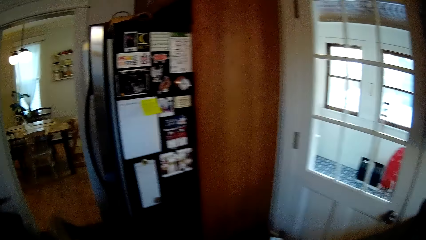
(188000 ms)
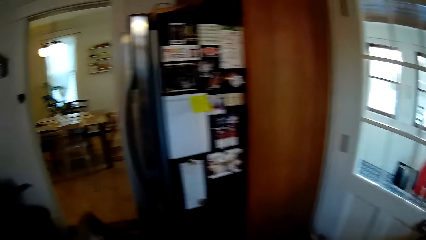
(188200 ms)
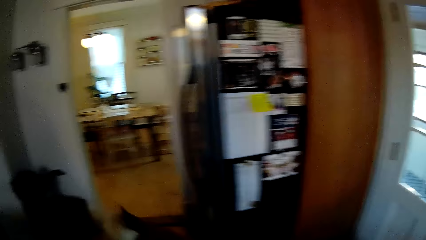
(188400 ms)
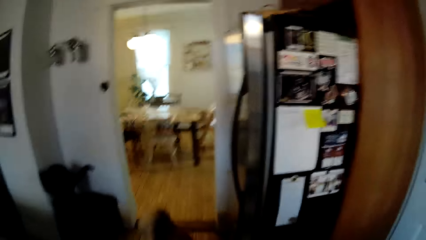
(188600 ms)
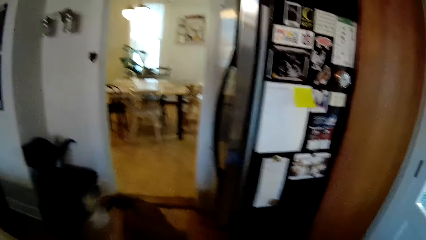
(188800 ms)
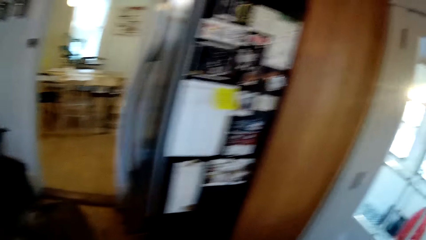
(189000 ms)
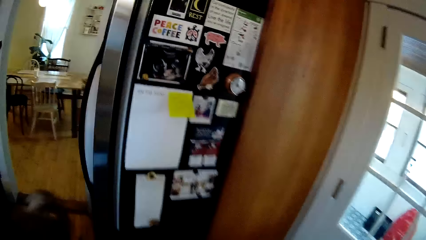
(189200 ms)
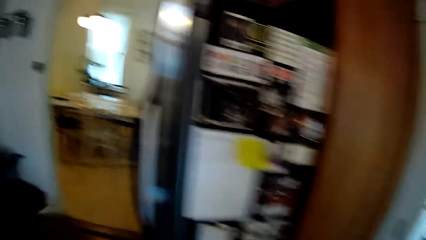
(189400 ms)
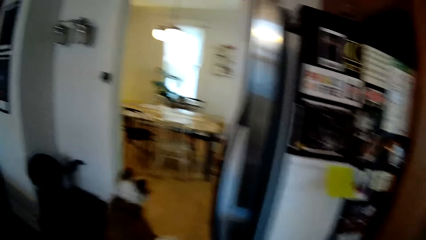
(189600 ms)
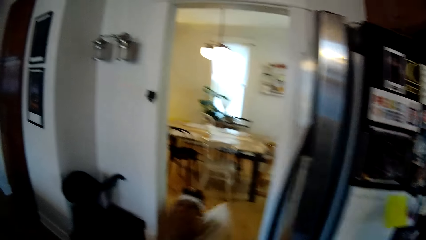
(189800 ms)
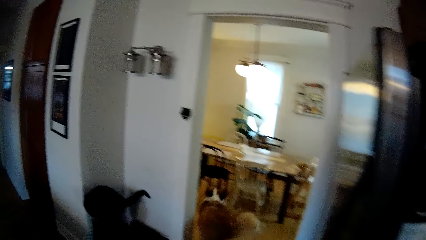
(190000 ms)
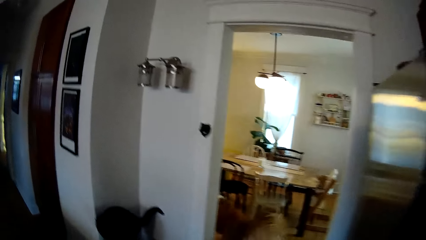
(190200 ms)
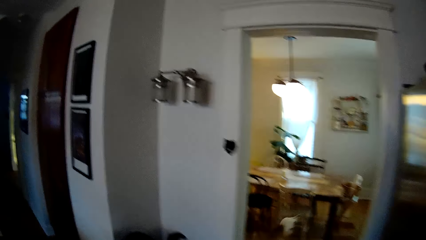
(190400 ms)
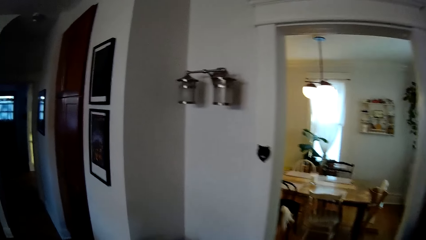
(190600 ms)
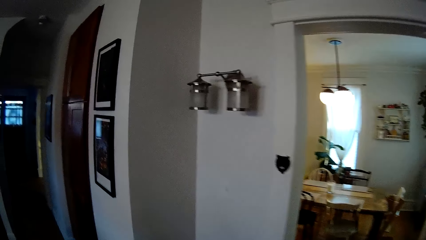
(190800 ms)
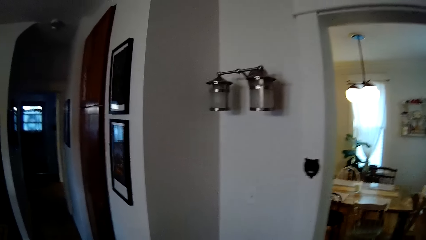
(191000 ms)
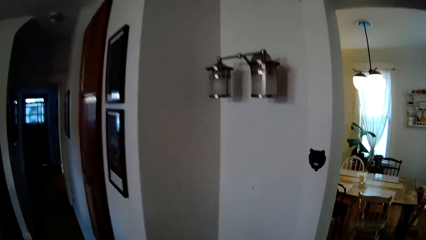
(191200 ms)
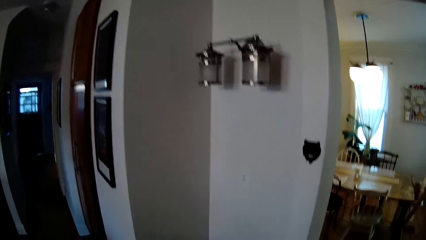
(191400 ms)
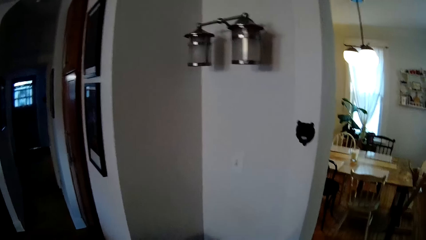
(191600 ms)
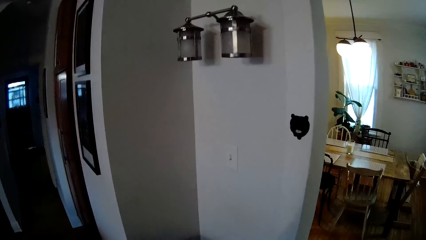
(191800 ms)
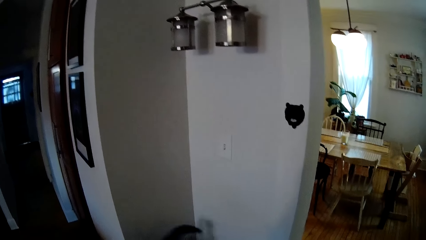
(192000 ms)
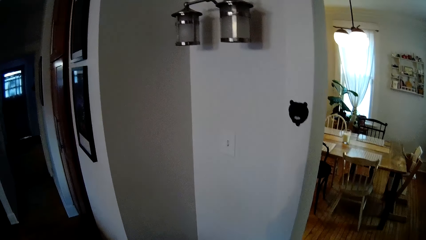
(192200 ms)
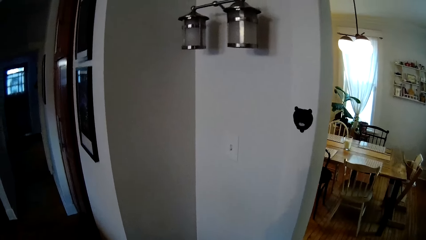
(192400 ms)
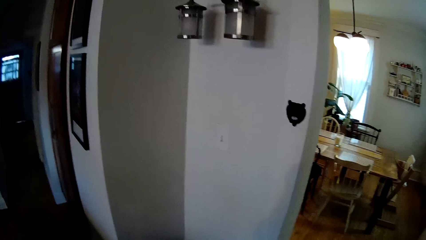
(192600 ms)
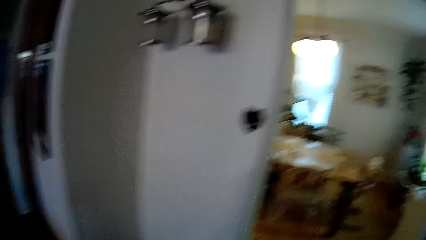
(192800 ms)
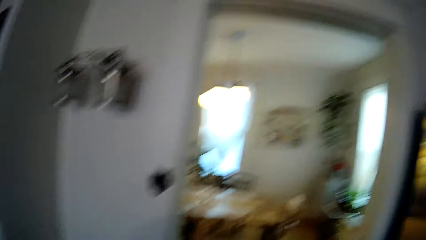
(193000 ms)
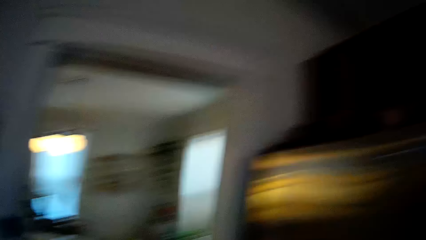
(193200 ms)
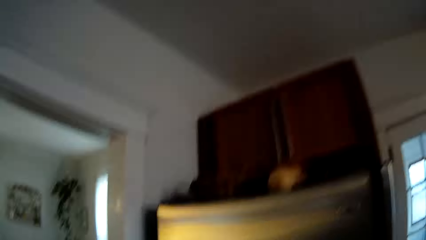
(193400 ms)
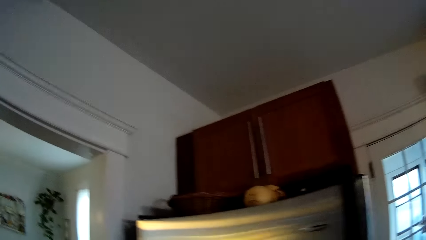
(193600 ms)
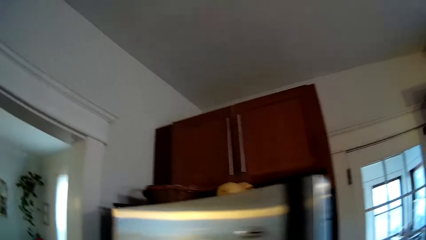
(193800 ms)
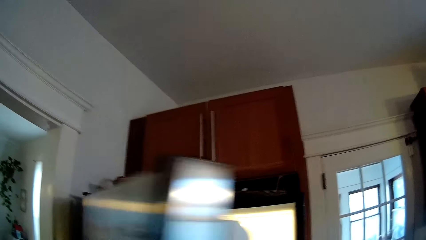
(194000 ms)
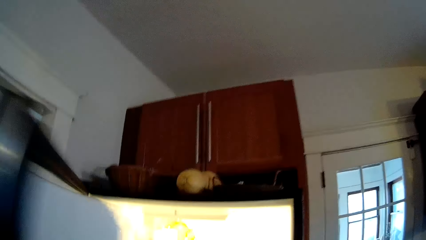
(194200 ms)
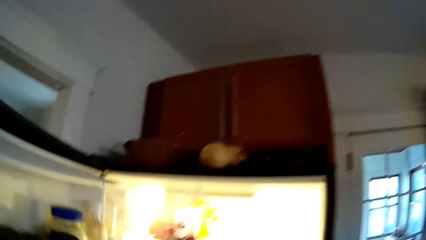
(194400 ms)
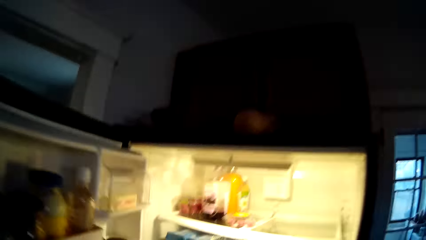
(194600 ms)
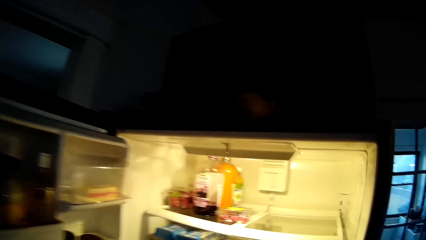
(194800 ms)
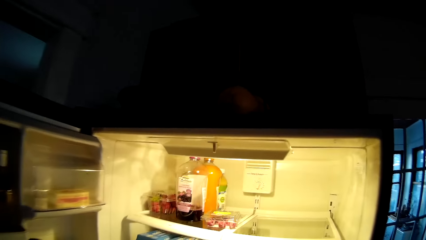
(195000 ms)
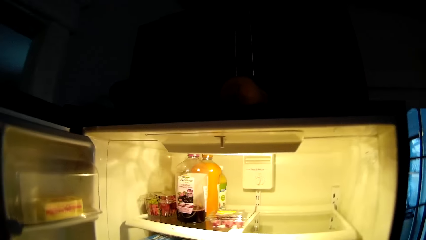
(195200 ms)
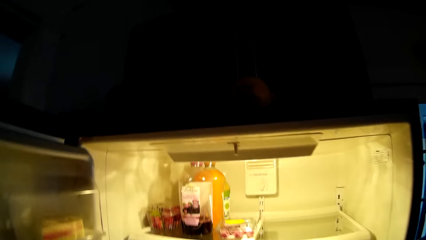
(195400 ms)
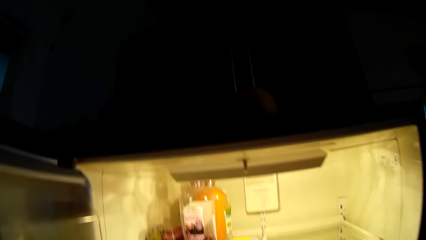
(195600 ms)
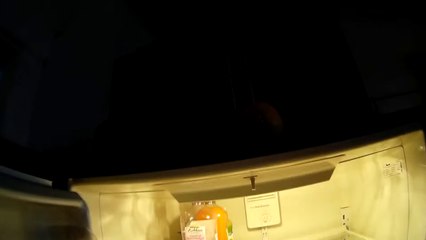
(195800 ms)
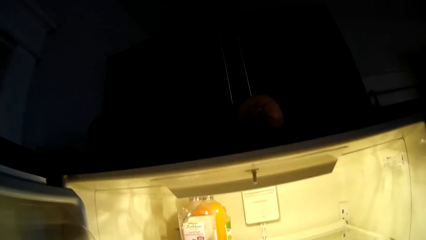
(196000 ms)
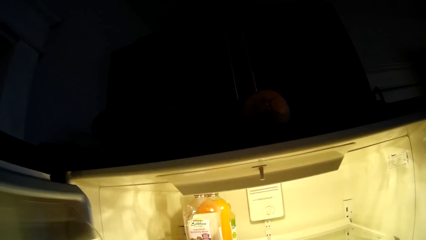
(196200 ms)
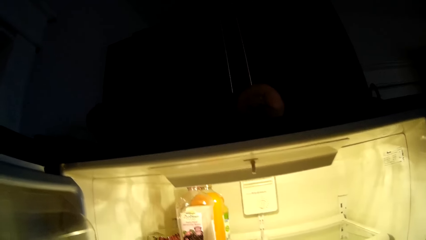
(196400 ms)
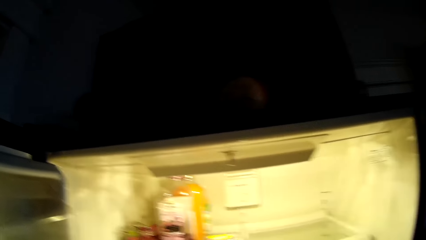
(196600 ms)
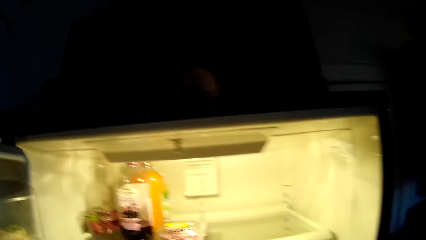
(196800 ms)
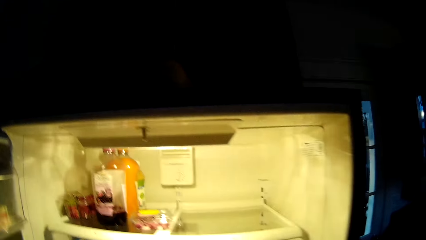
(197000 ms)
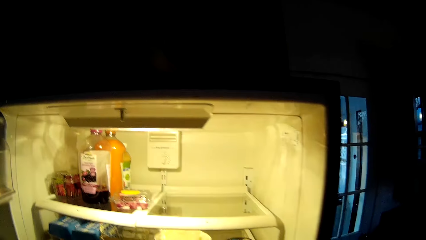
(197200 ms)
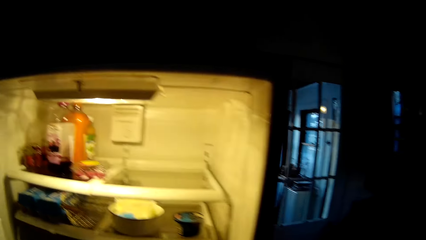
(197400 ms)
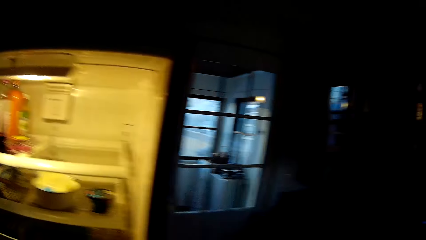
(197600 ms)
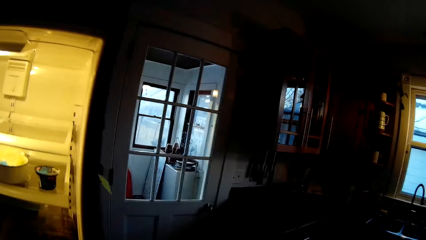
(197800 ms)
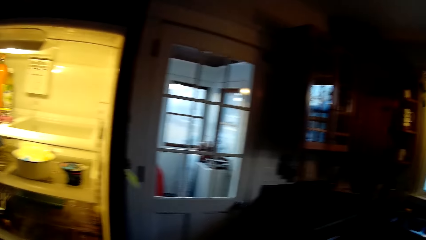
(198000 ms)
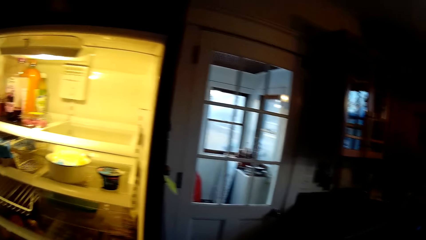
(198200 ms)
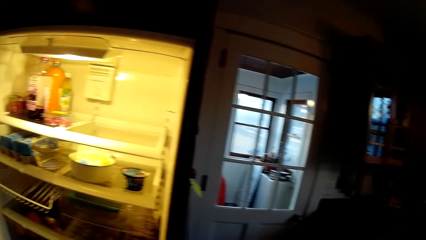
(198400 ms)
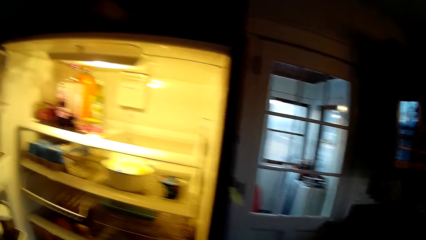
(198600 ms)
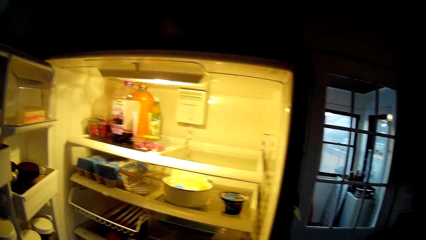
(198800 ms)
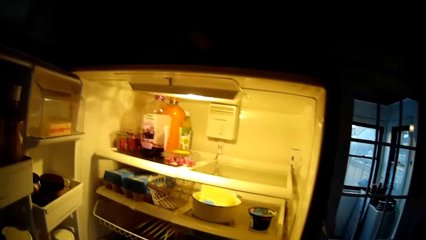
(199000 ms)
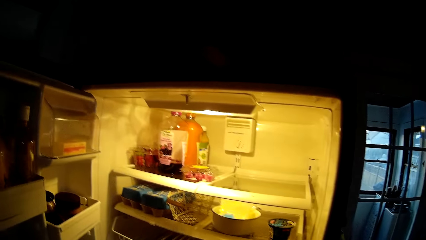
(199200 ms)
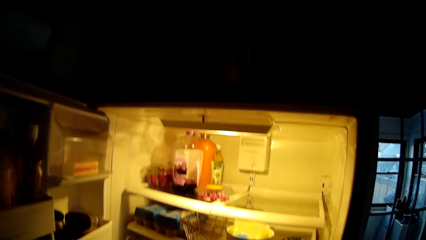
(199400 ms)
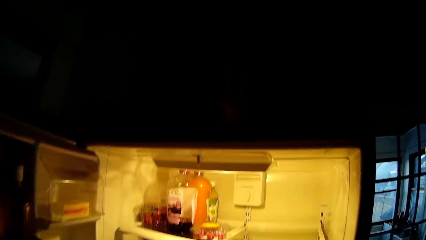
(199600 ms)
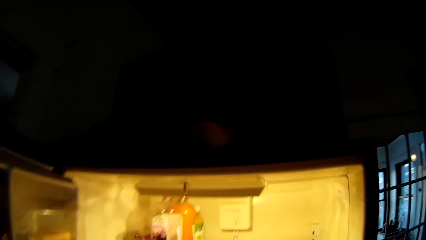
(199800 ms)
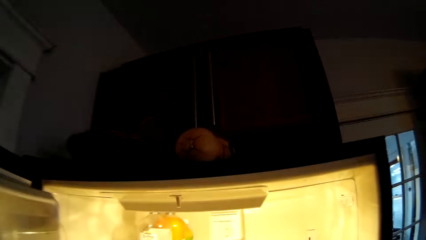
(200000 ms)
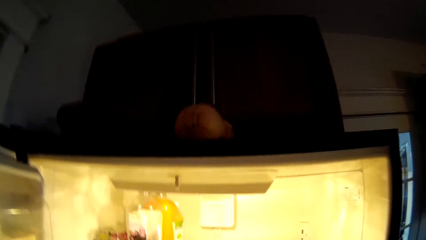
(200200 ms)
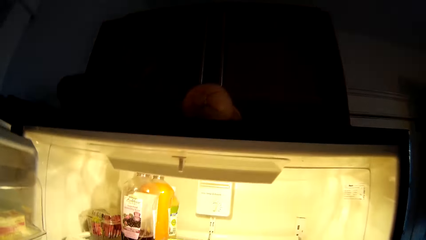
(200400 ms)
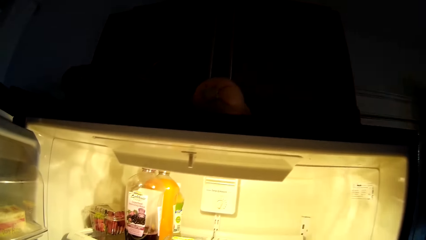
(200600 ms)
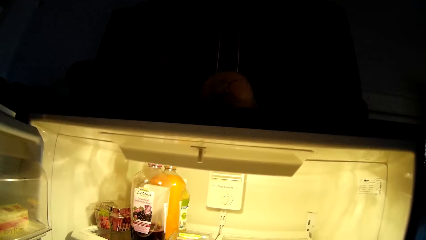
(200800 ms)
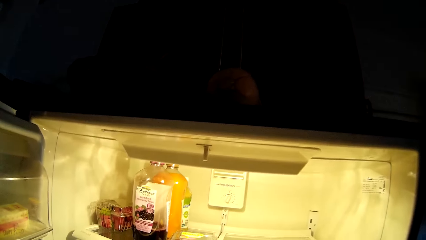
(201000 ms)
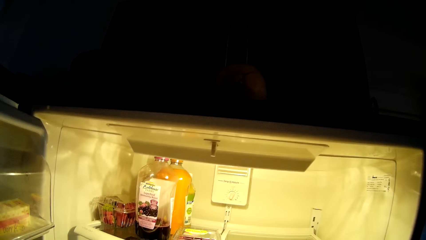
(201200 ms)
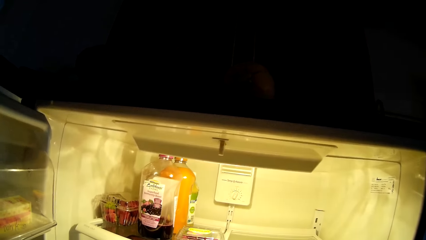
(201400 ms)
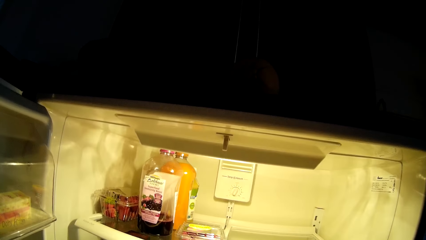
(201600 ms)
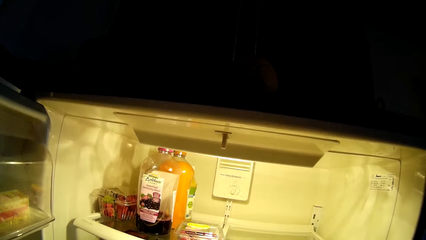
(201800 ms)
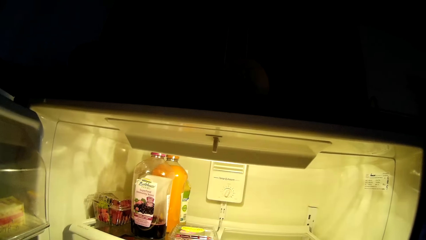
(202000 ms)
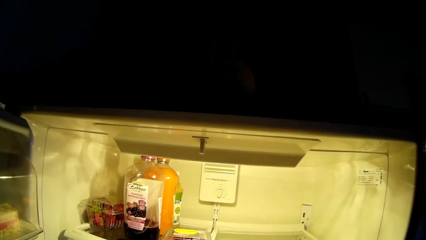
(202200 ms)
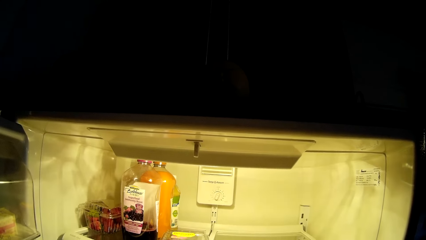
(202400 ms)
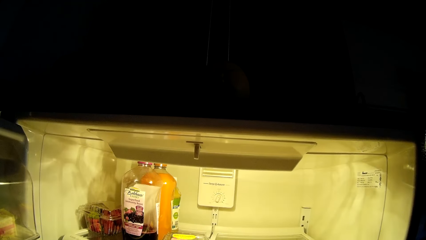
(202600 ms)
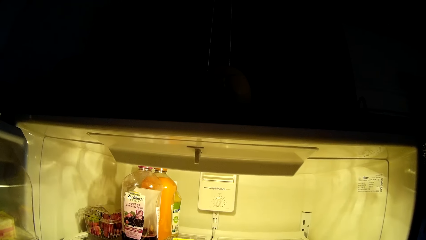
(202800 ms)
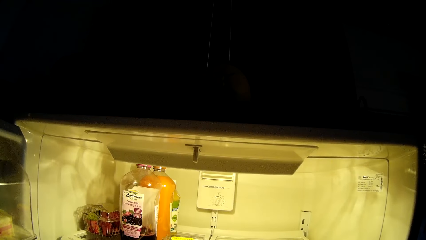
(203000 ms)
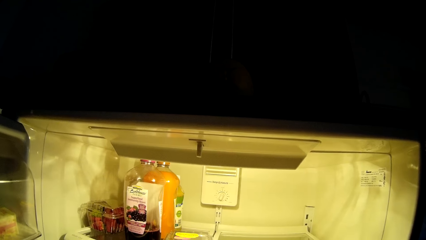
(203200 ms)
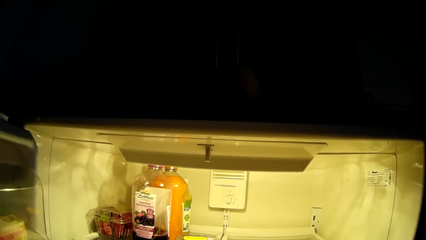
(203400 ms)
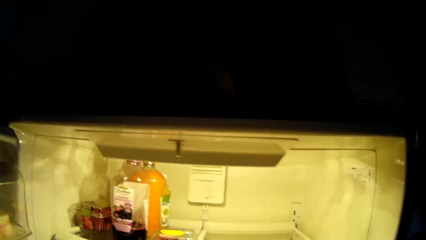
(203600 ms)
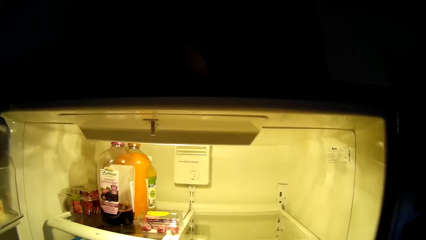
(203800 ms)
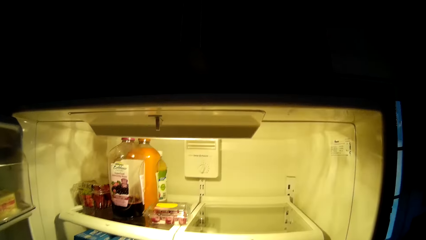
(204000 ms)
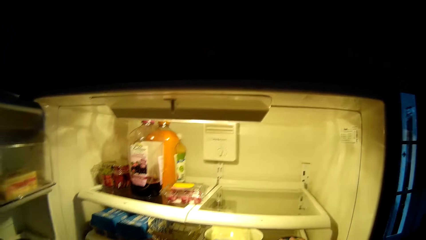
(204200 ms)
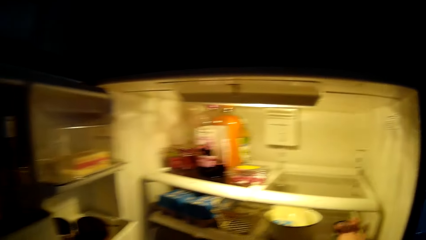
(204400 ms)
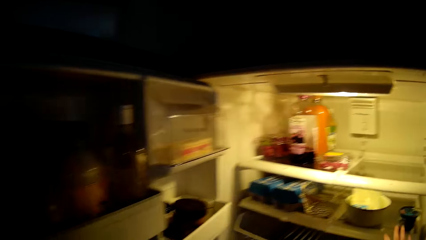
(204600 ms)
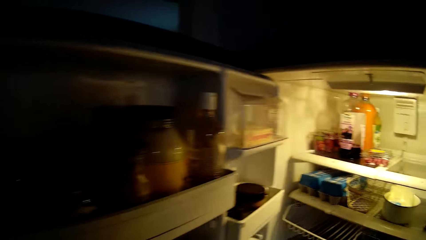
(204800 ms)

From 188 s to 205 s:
A dog runs out of the kitchen. The camera wearer moves towards the dining area. She opens the fridge with her left hand. She searches inside the fridge.
